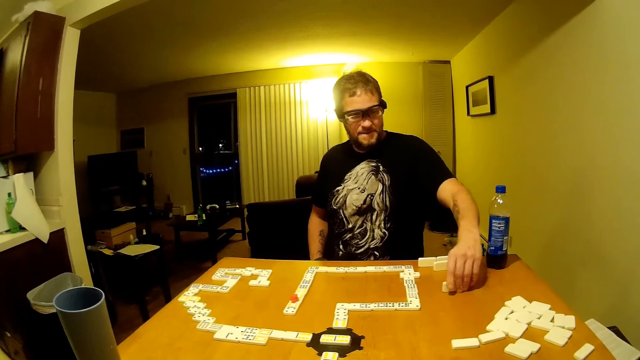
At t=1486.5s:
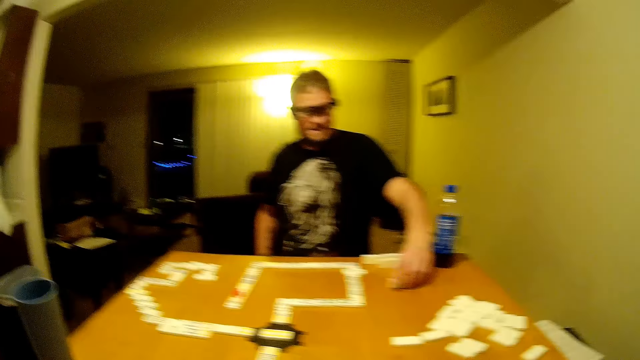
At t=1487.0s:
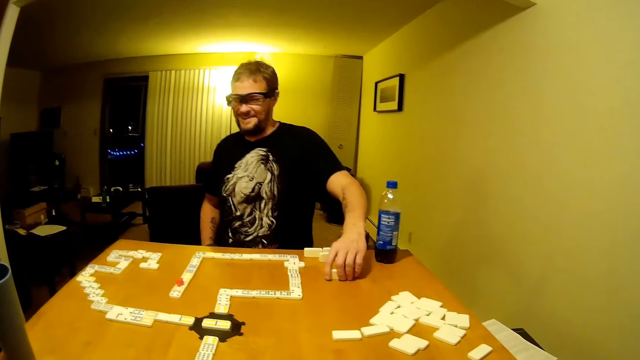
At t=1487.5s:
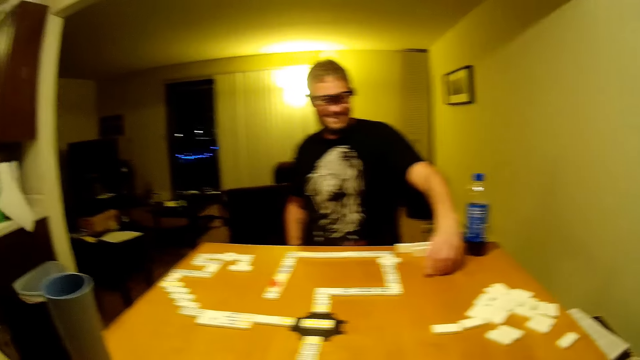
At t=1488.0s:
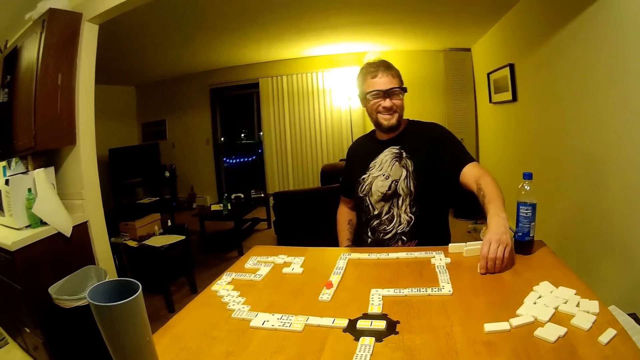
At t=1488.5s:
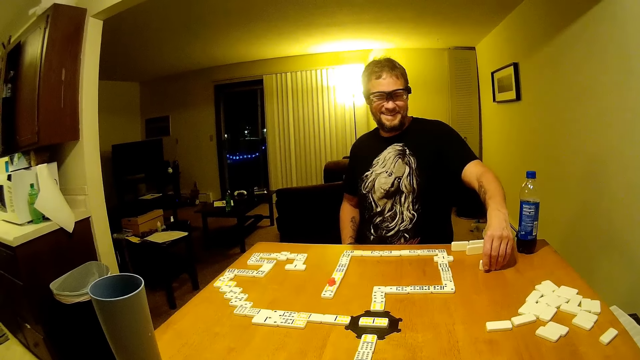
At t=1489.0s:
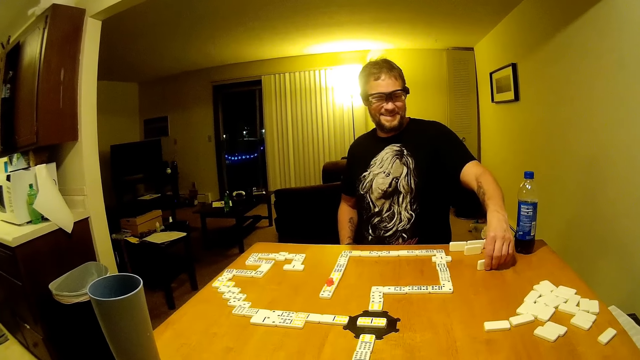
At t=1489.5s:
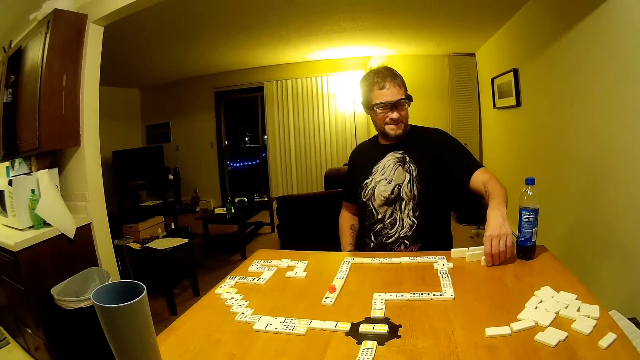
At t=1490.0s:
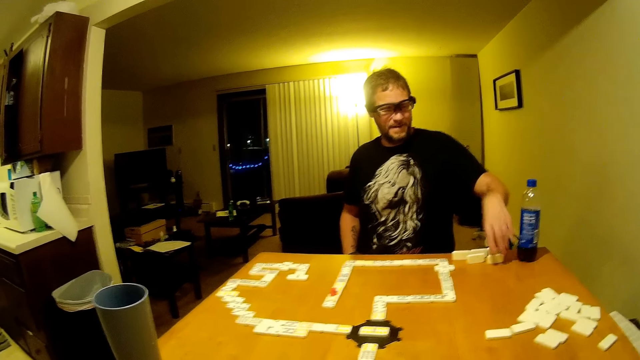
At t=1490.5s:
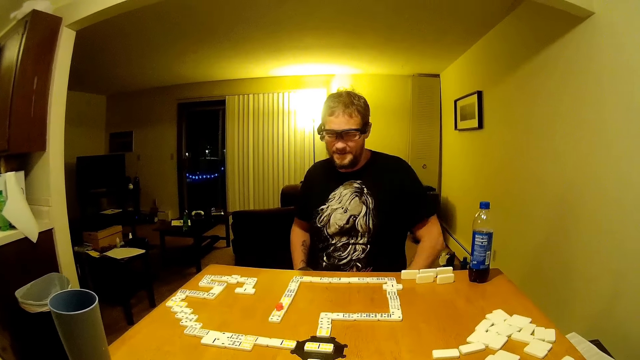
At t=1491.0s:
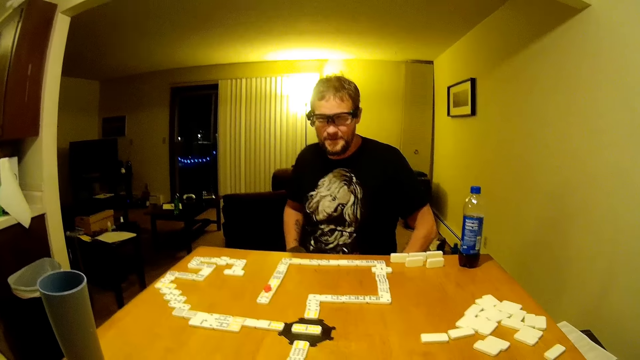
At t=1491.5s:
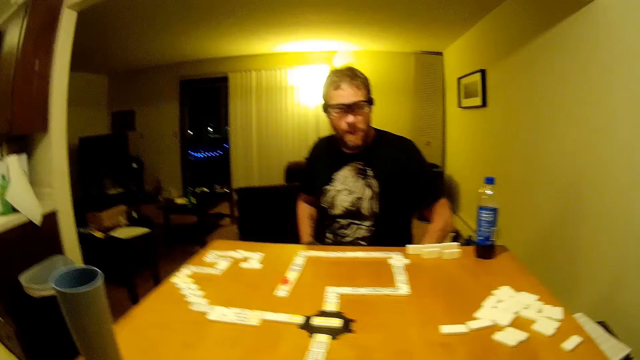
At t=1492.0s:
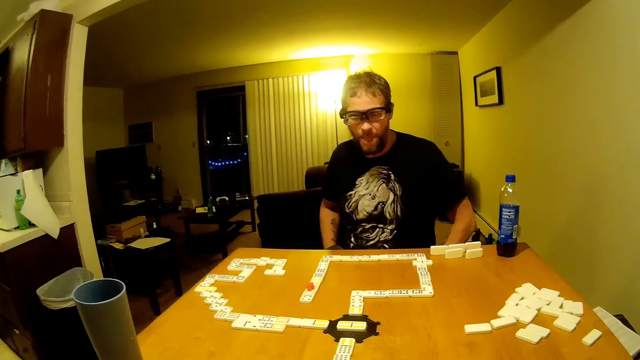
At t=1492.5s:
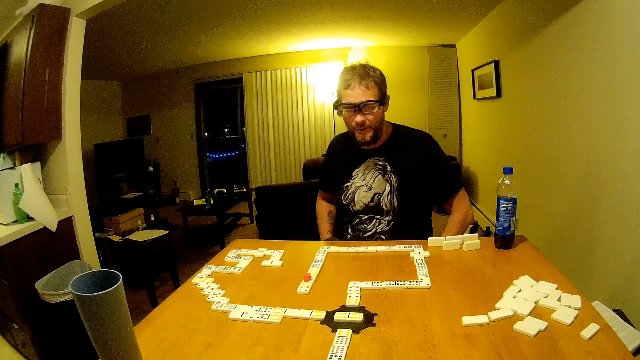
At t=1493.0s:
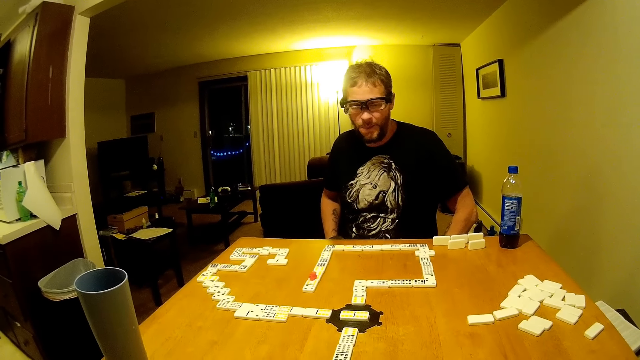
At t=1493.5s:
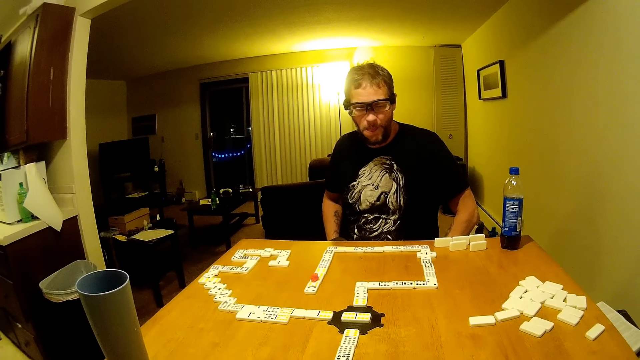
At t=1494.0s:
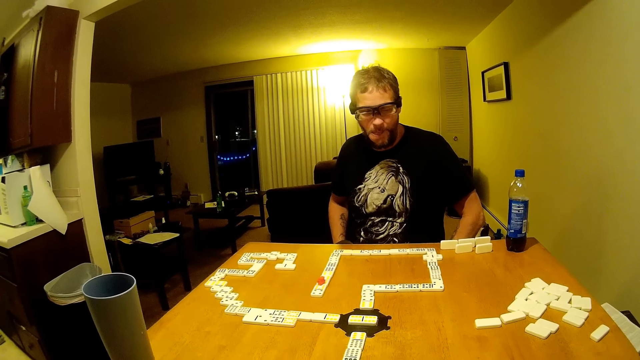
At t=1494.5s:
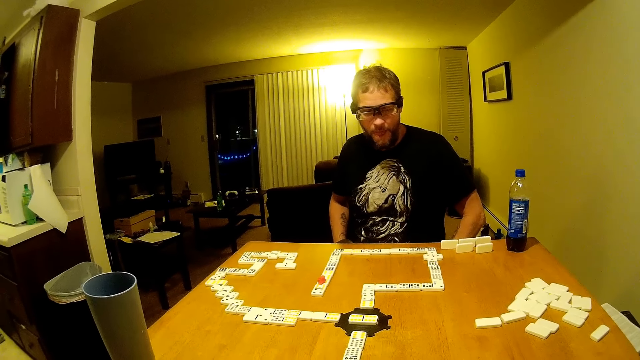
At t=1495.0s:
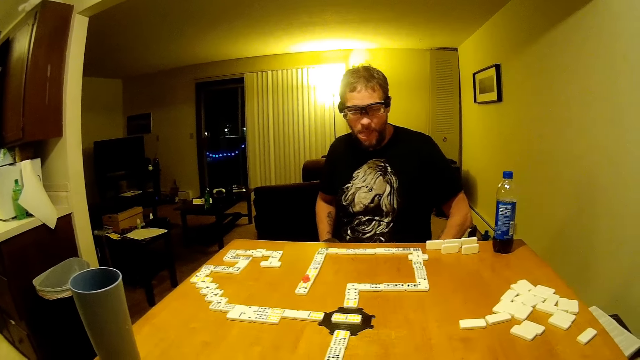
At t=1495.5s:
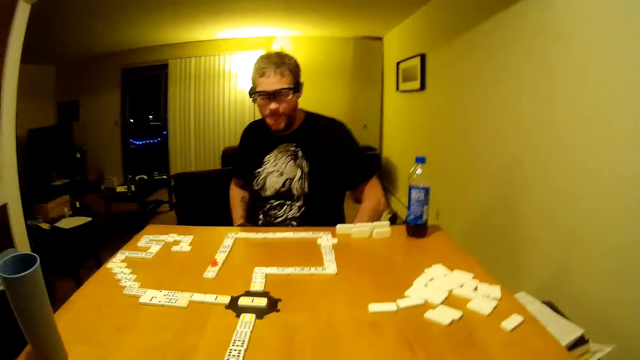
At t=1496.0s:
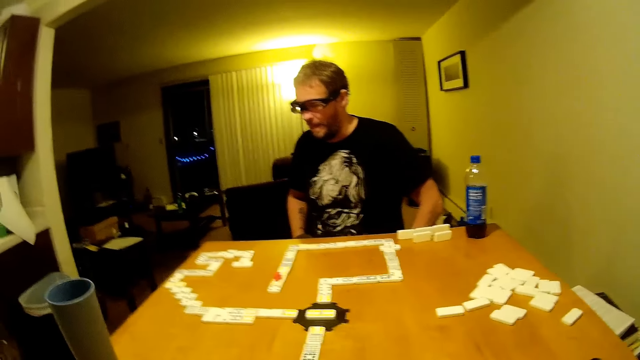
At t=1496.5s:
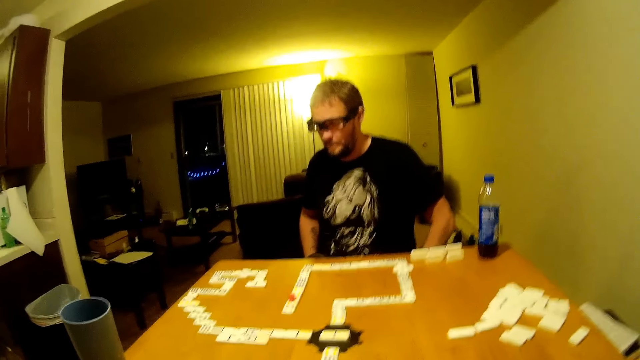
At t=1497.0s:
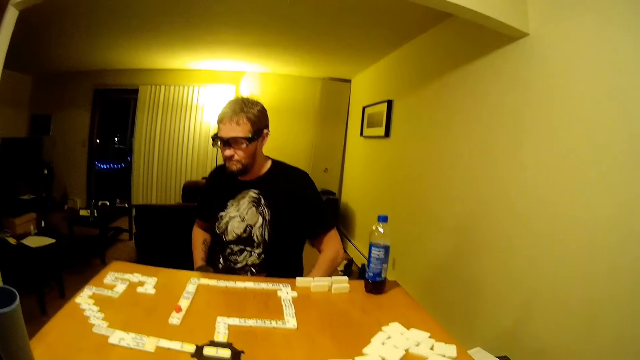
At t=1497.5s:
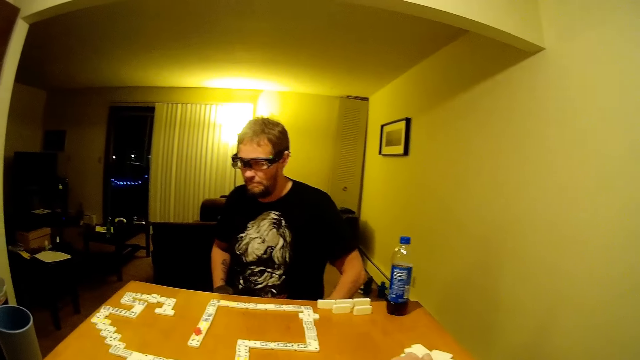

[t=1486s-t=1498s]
A man positions a domino piece on the table. The camera wearer looks around. The man laughs. He shakes the domino piece. He drags the domino piece. He places the domino piece on the table. He talks.

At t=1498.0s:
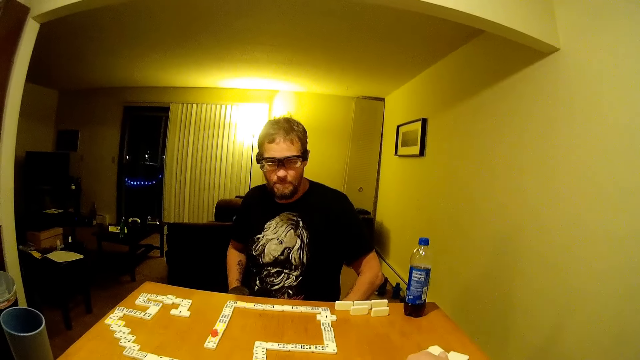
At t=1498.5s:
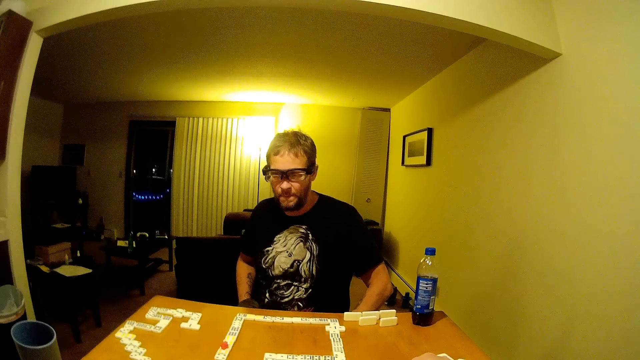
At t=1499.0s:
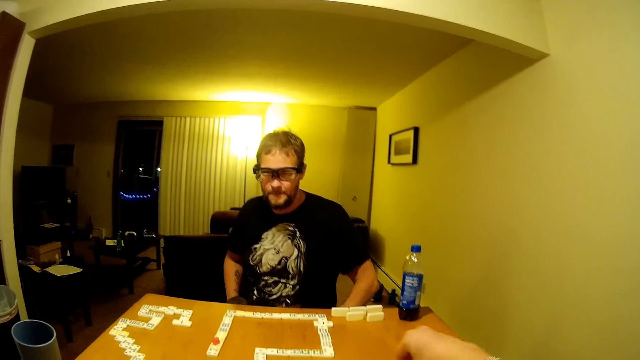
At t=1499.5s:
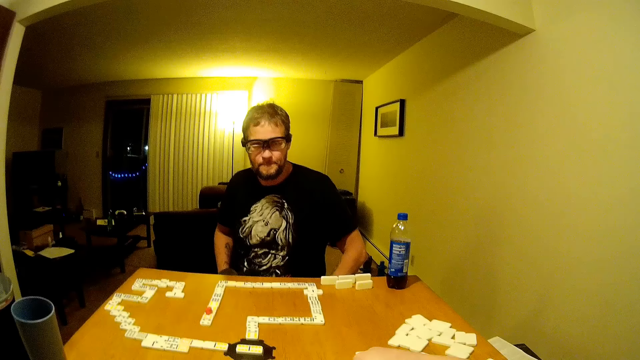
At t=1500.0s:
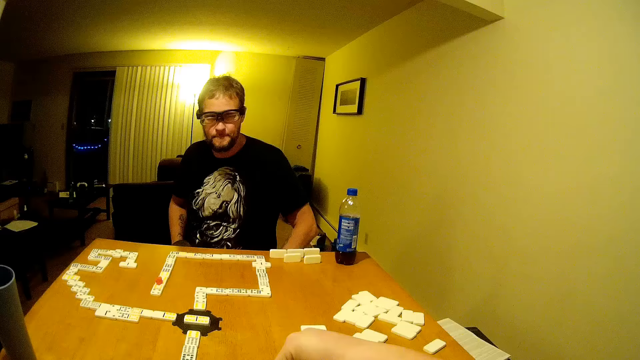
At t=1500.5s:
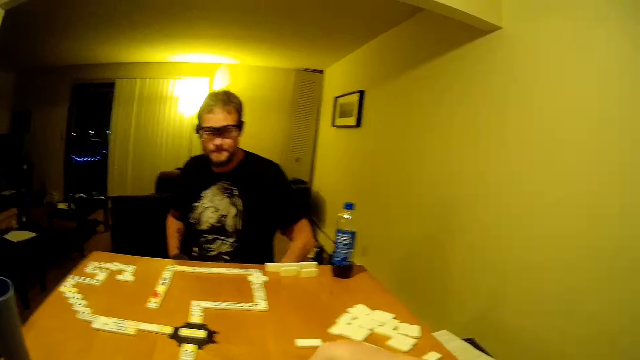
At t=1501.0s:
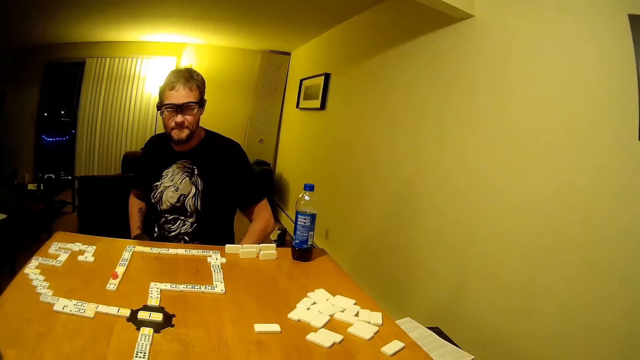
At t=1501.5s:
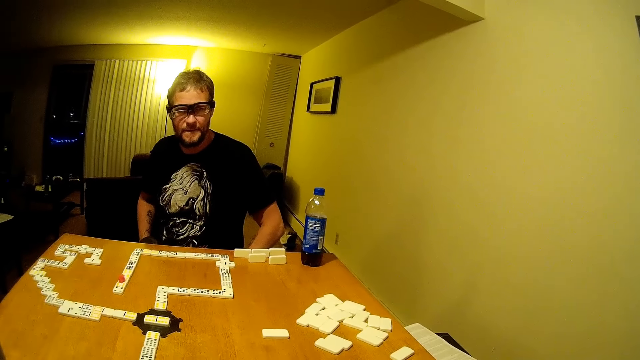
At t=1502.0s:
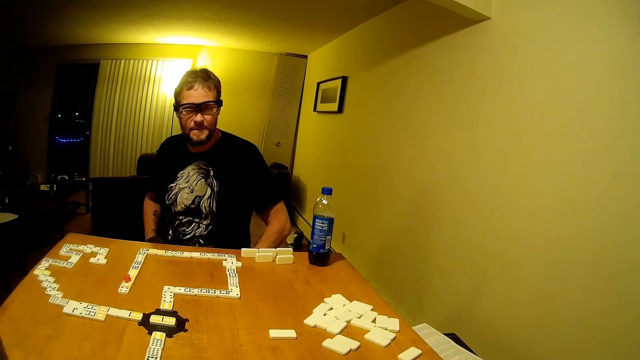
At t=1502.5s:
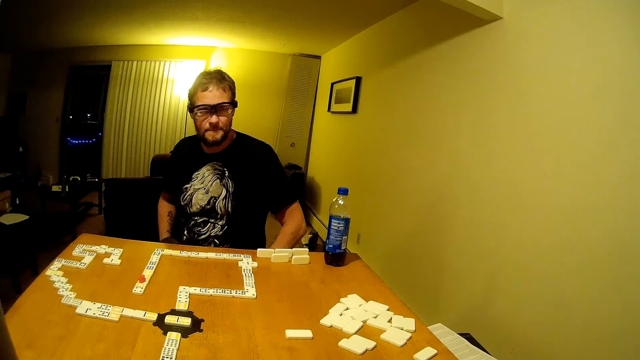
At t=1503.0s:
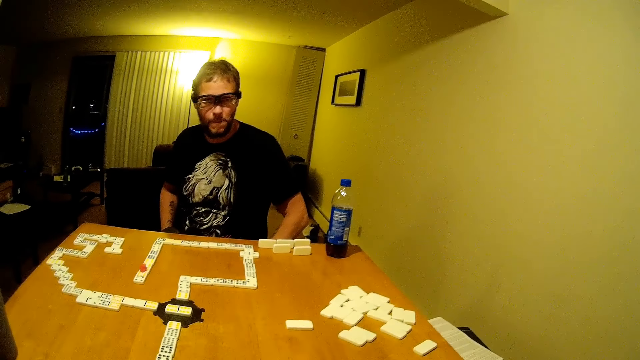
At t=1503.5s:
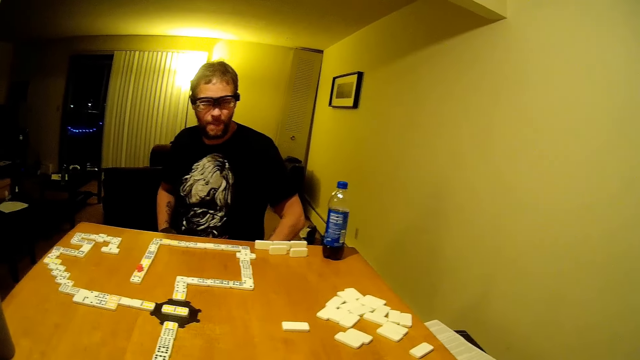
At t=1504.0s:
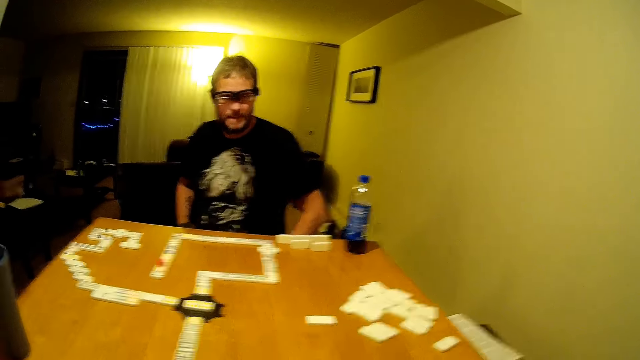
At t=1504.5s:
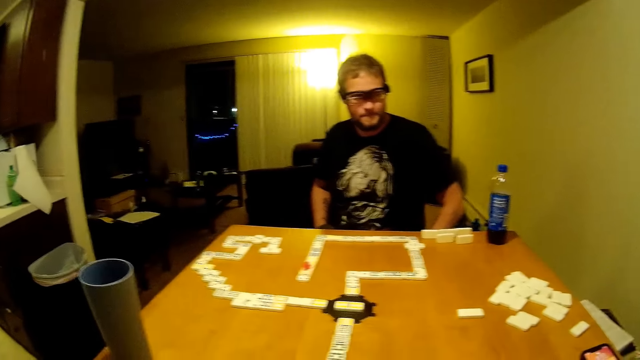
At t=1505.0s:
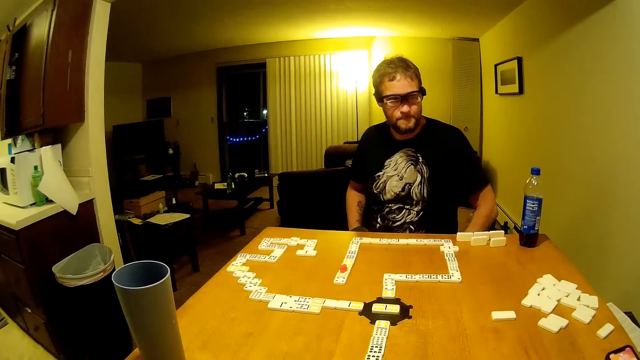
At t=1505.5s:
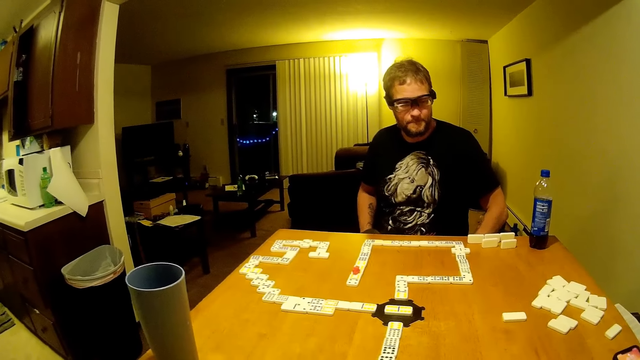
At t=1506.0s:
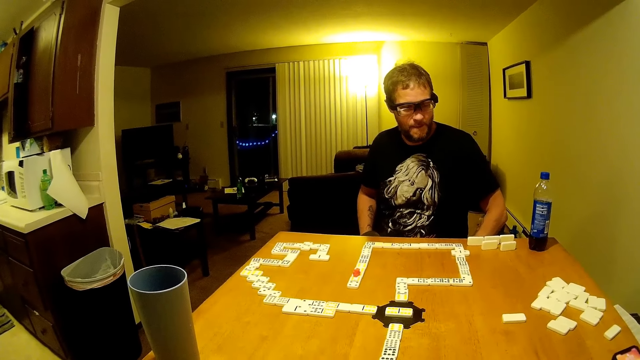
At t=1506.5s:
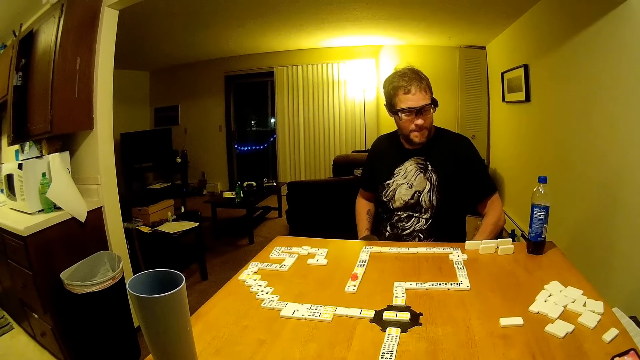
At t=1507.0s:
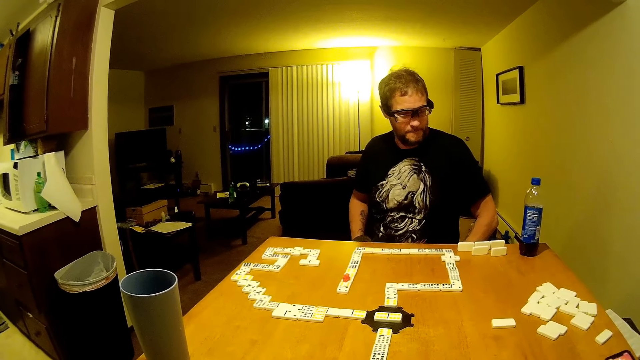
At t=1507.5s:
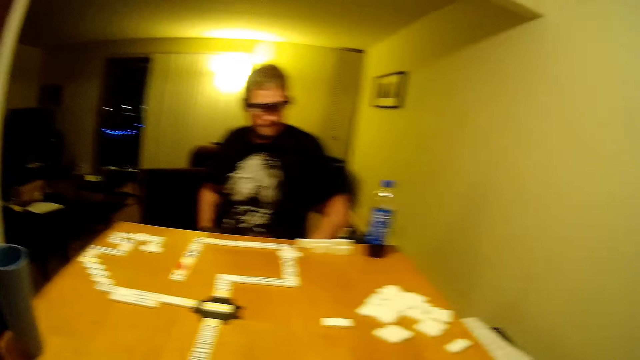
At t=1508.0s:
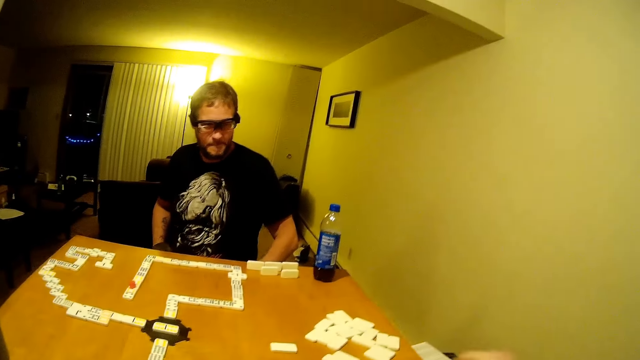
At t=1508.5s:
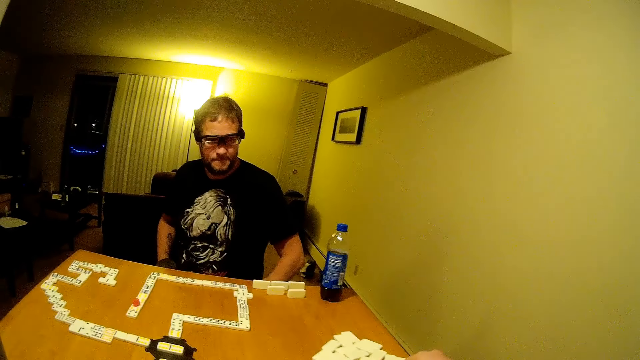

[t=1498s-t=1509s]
The camera wearer yawns. They talk.
